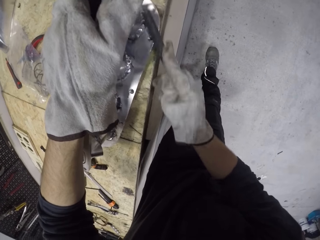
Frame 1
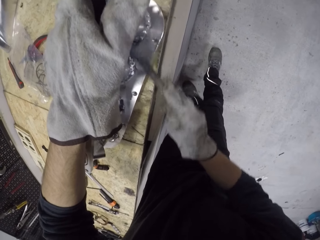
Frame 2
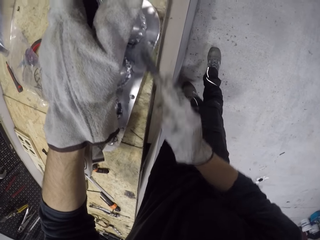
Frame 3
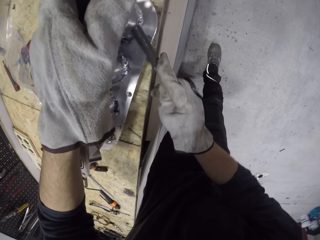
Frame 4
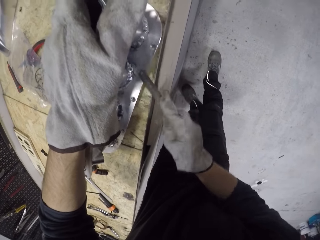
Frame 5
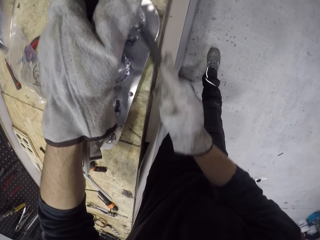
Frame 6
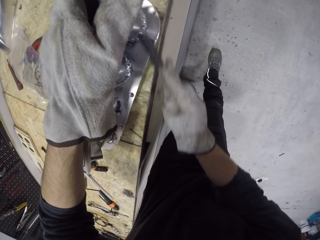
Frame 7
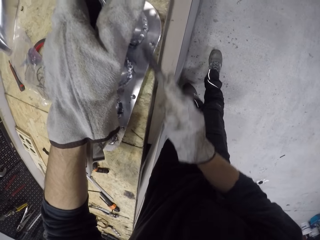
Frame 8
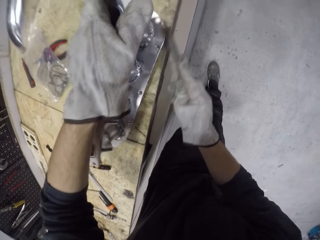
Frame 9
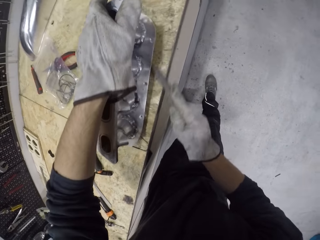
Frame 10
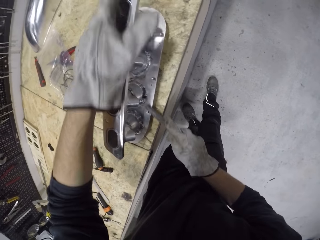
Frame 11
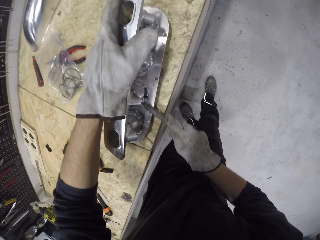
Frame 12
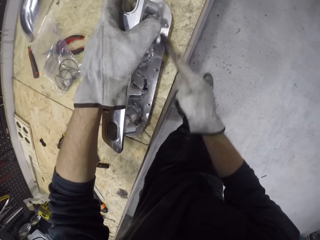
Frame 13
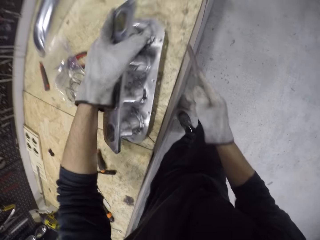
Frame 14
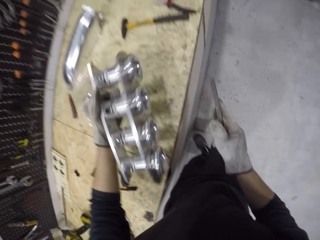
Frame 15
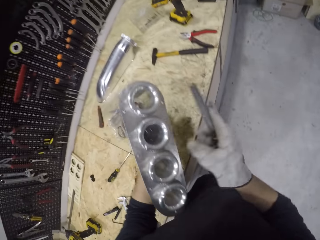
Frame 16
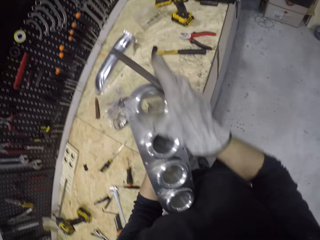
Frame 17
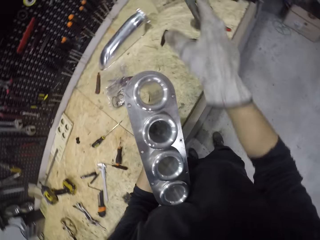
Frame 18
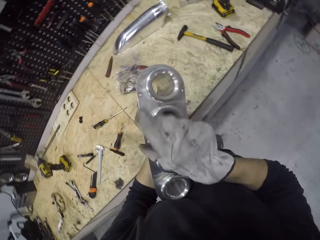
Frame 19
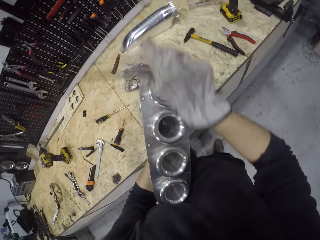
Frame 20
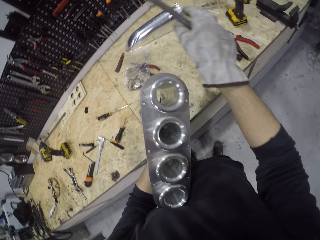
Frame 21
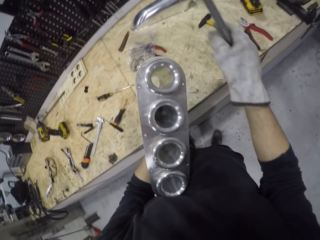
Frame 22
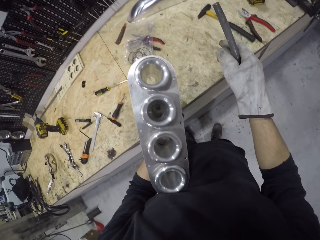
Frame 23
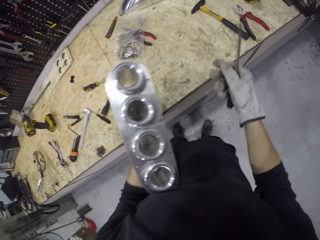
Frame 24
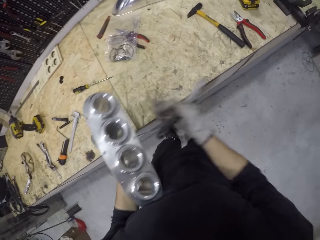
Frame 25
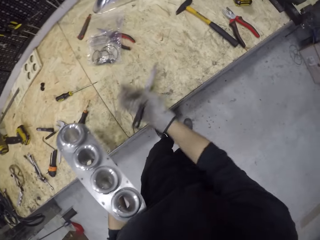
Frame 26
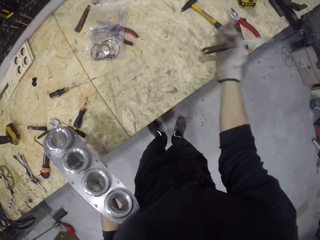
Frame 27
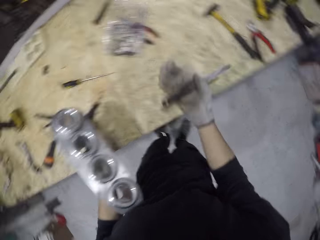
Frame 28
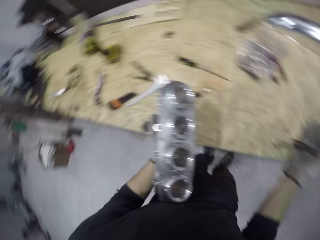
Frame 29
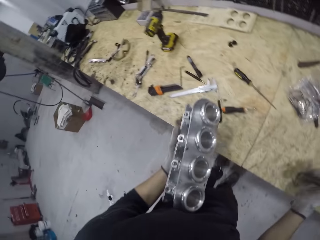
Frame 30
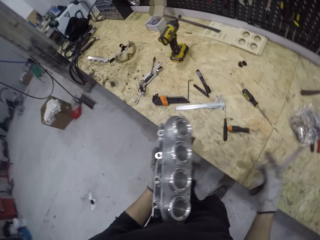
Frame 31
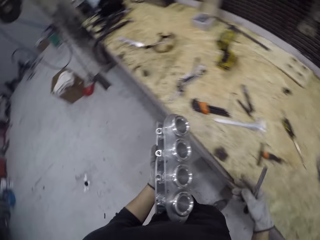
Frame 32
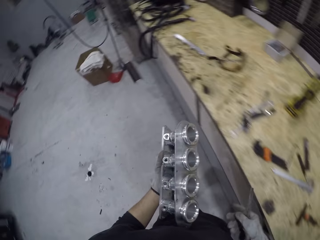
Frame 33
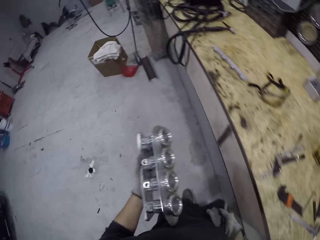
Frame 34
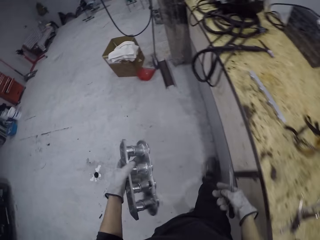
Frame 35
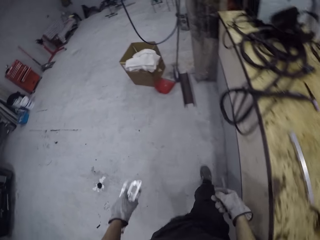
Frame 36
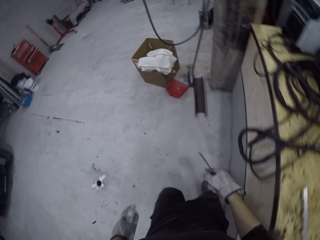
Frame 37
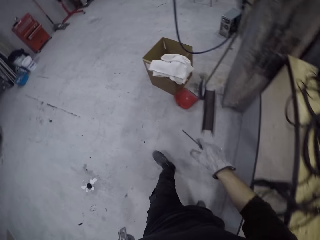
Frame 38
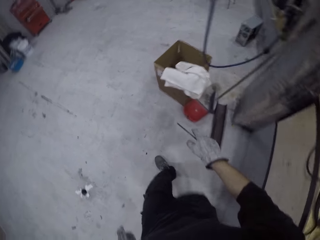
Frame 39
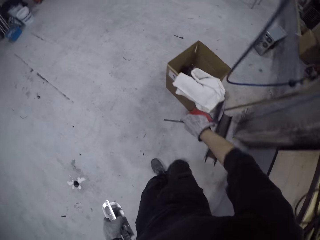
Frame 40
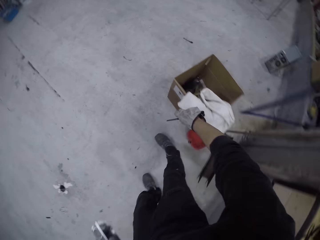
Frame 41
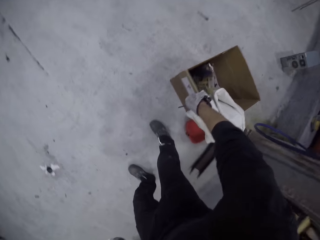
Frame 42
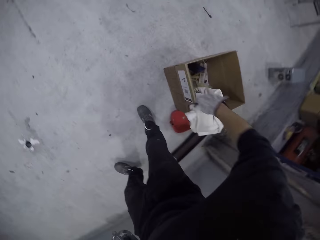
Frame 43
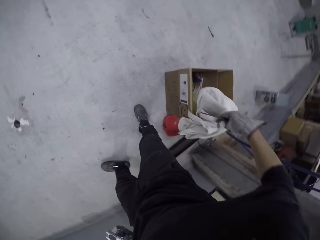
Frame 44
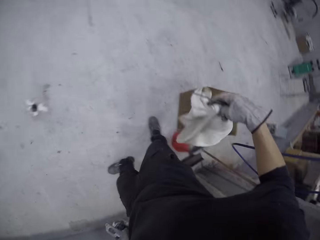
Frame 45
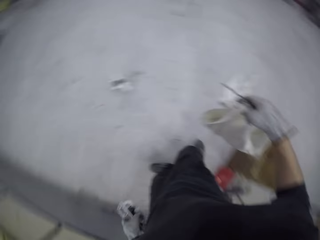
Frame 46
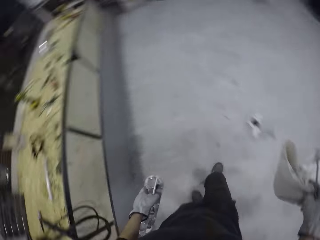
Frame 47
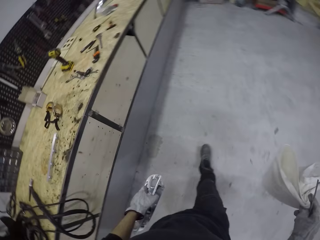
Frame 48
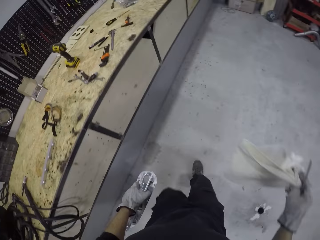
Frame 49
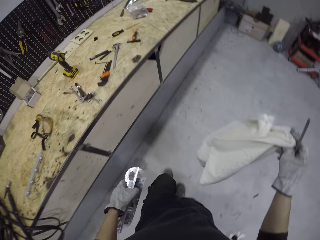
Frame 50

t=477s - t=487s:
The camera wearer cleans the manifold with his right hand. He cleans the table with his right hand. He picks up a fabric from a box on the floor with his right hand.

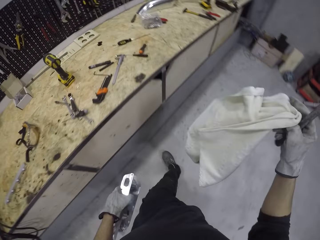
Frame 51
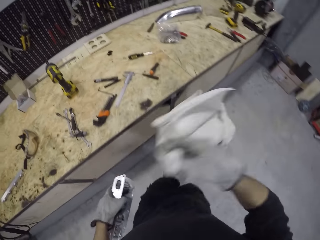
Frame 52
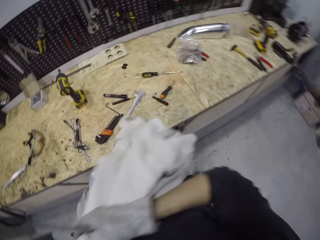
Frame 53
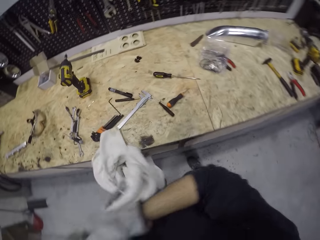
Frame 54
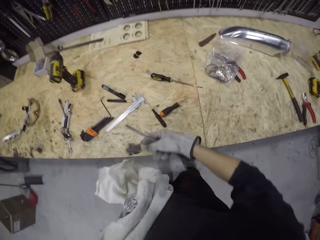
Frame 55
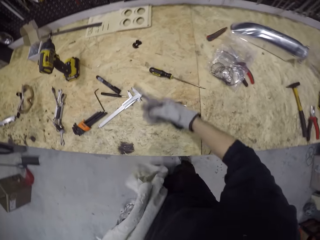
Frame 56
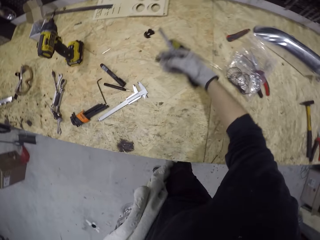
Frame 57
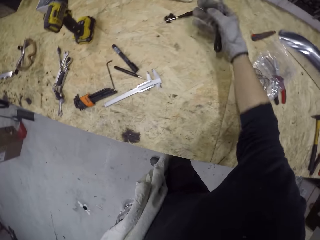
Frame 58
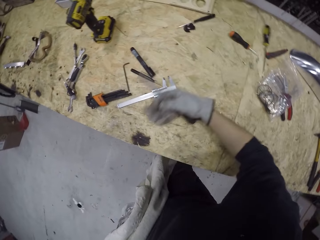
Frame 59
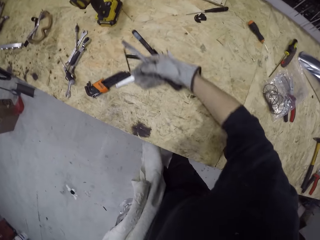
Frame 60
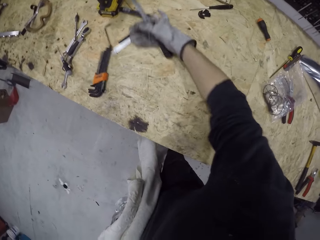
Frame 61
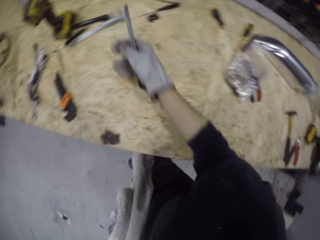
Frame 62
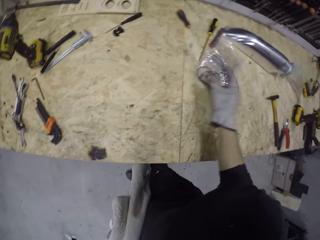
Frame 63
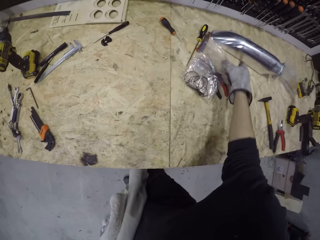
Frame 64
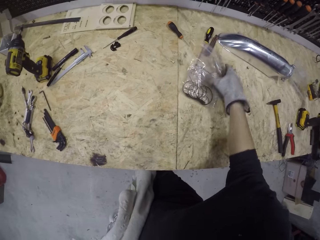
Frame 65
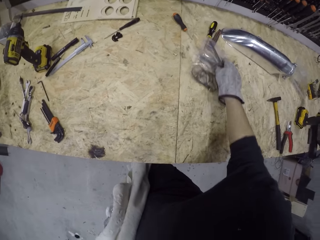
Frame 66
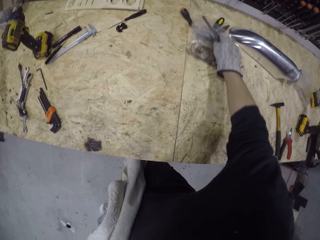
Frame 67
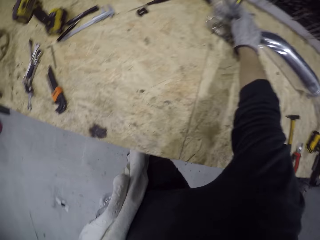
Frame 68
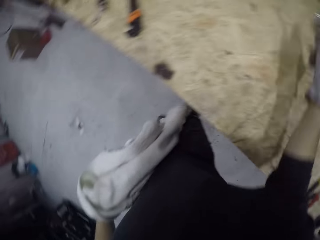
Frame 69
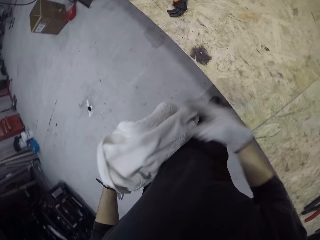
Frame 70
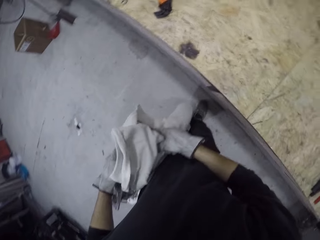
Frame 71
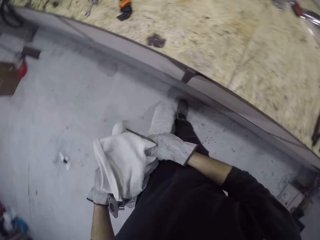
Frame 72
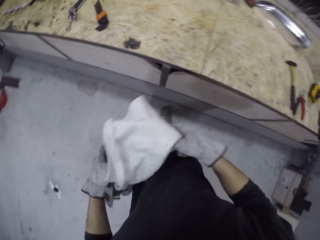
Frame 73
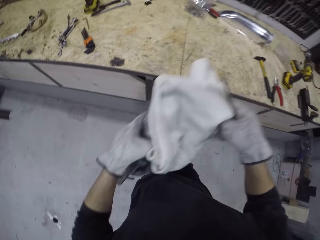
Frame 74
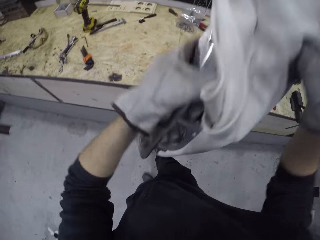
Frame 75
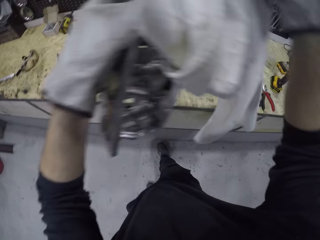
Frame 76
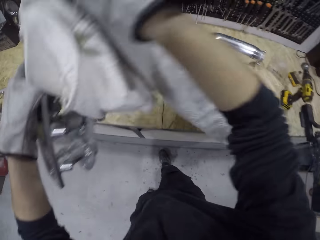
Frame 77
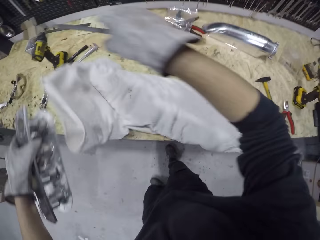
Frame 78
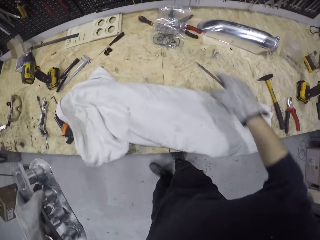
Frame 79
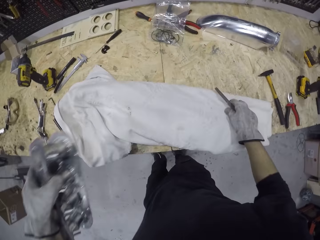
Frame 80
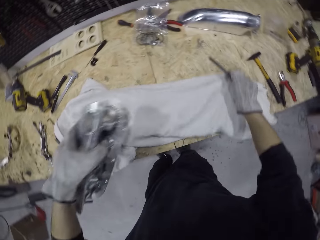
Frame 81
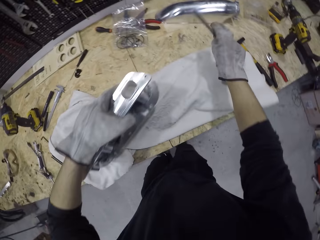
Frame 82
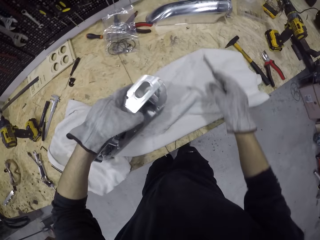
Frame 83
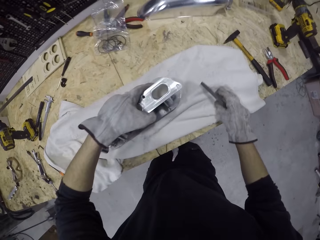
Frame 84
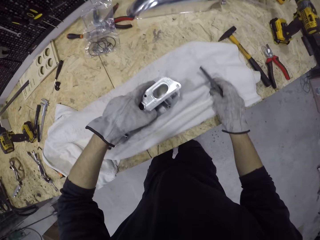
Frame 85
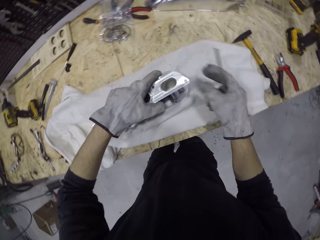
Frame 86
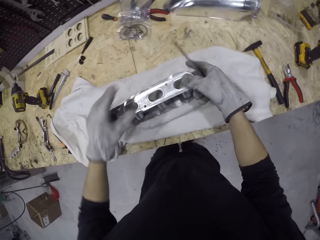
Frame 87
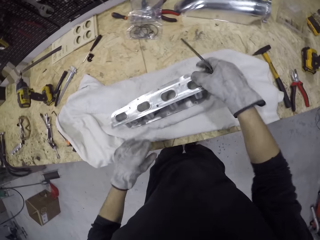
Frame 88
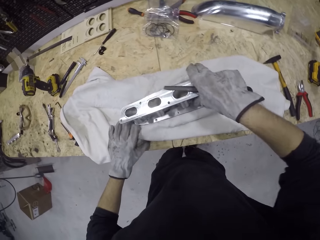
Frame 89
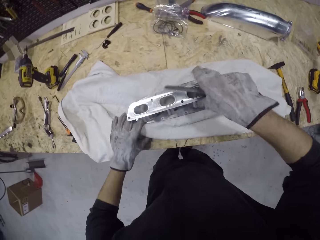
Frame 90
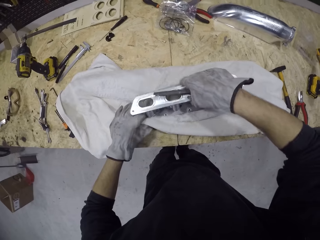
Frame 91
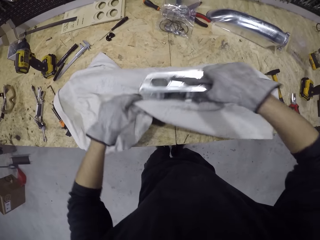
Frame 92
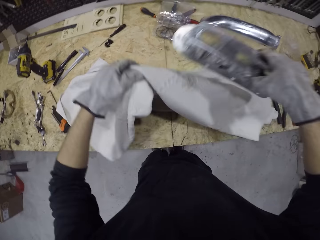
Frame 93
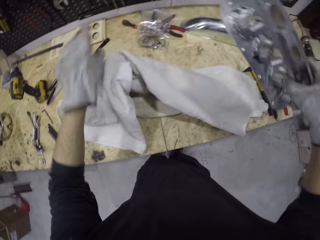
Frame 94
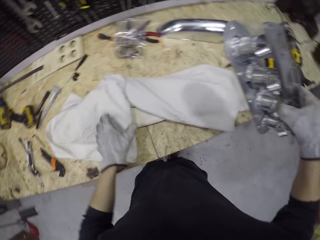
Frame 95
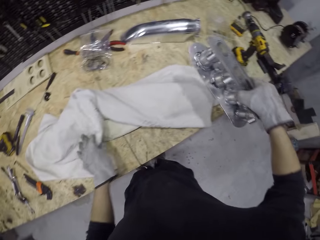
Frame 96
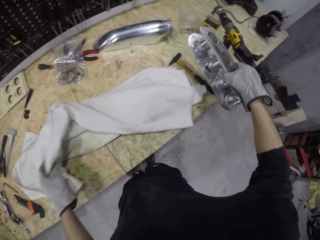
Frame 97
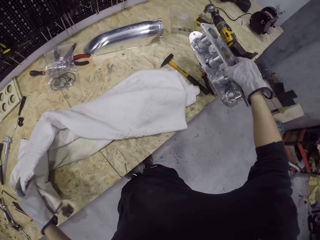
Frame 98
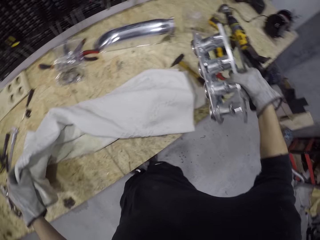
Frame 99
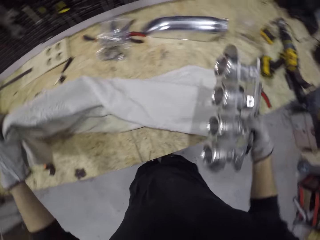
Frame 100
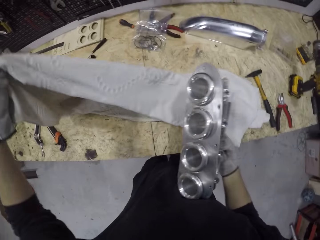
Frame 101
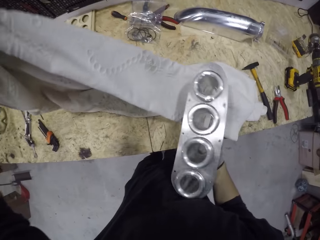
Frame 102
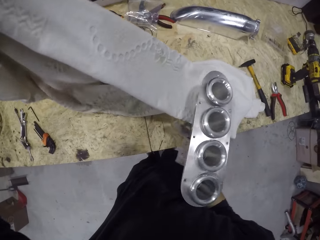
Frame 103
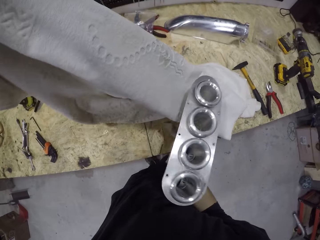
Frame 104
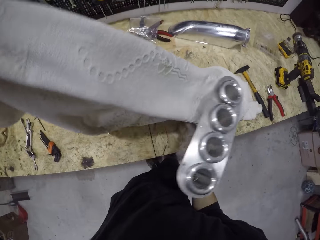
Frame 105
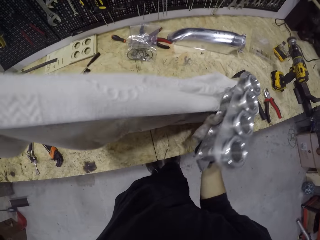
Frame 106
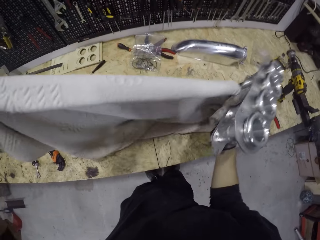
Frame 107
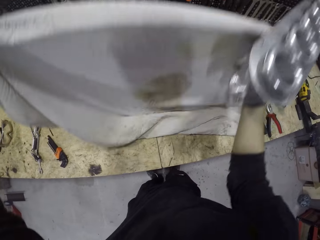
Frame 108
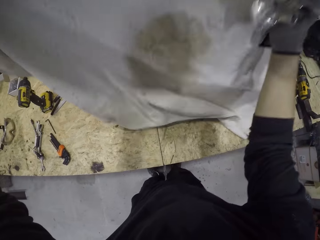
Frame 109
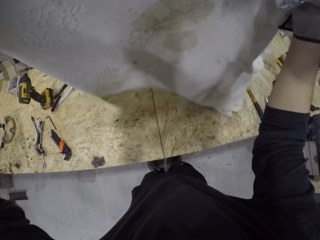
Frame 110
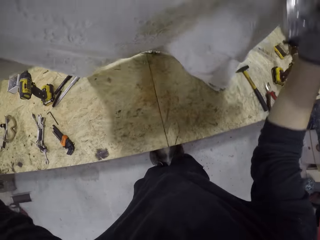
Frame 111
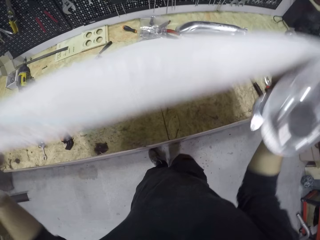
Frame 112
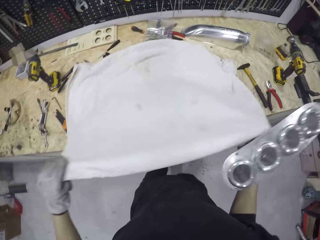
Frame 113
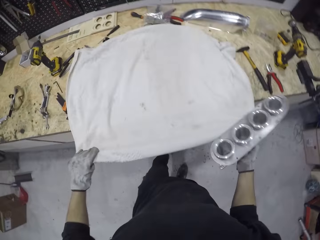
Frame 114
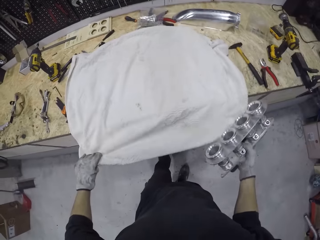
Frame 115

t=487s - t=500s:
The camera wearer passes the fabric from his right hand to his left hand. He moves some tools on the table with his right hand. He moves a plastic bag on the counter with his right hand. He spreads the fabric on the table with both hands. He adjusts the fabric with his right hand. He places the manifold on the fabric with his left hand. He picks up the manifold from the fabric with his right hand. He adjusts the fabric on the table with his left hand. He adjusts the fabric on the table with both hands.
